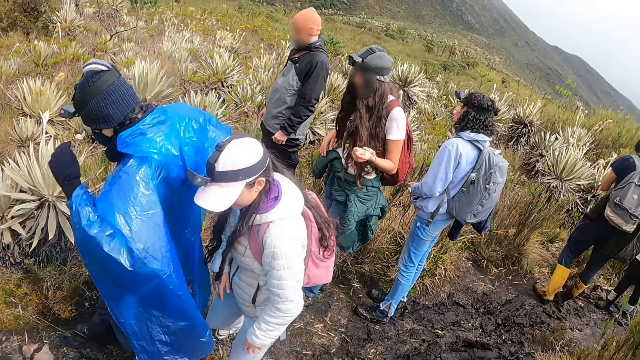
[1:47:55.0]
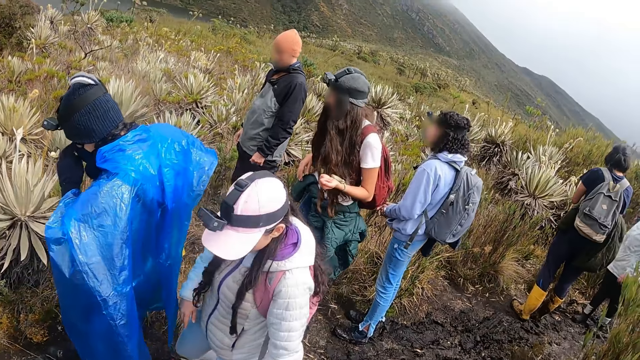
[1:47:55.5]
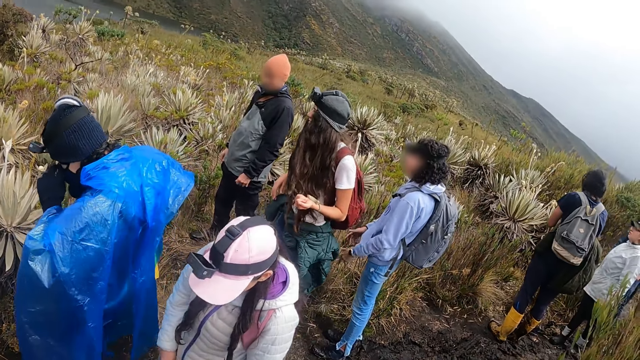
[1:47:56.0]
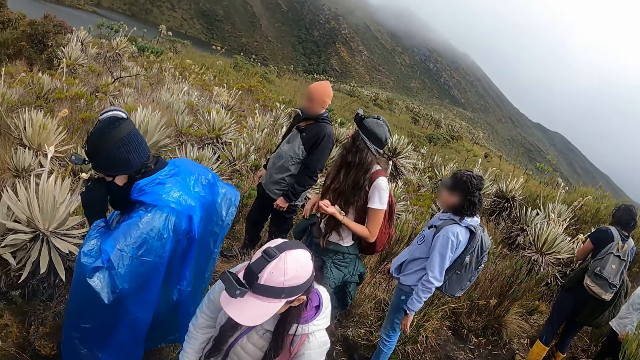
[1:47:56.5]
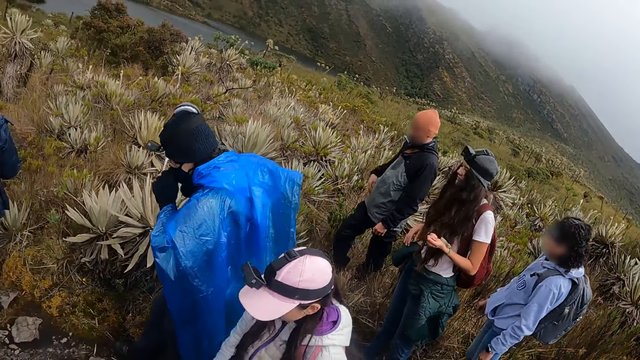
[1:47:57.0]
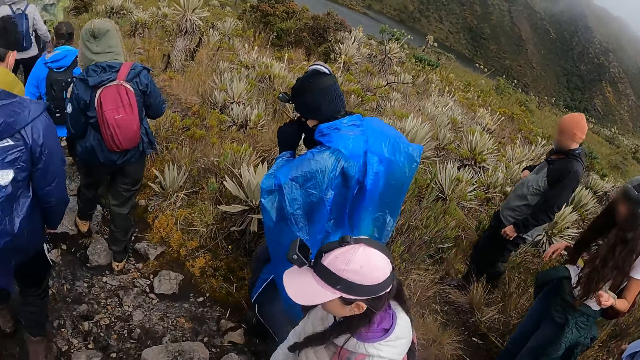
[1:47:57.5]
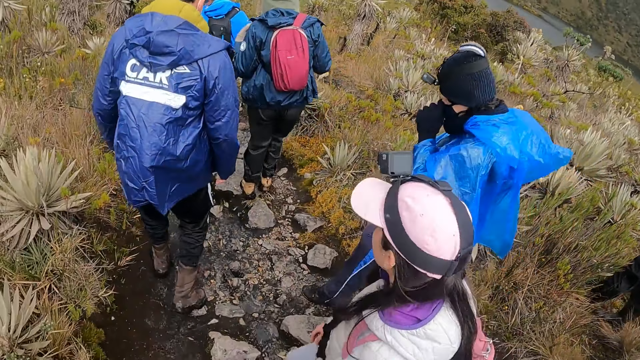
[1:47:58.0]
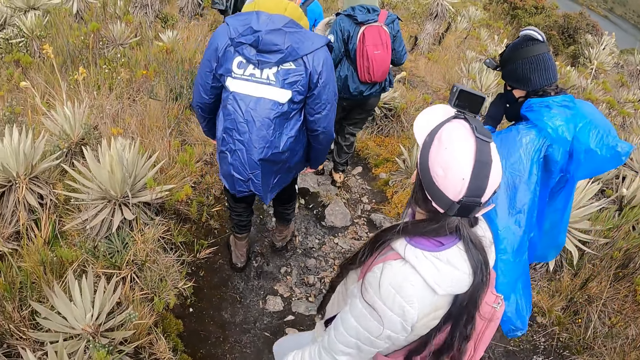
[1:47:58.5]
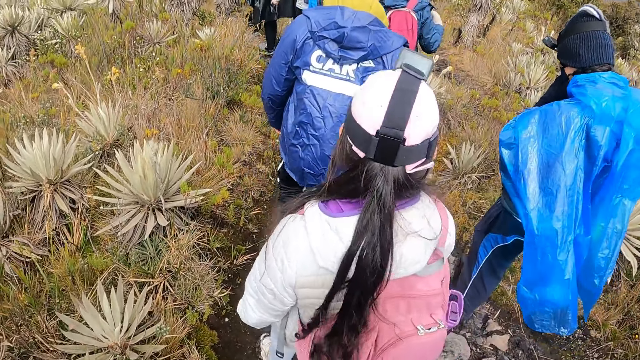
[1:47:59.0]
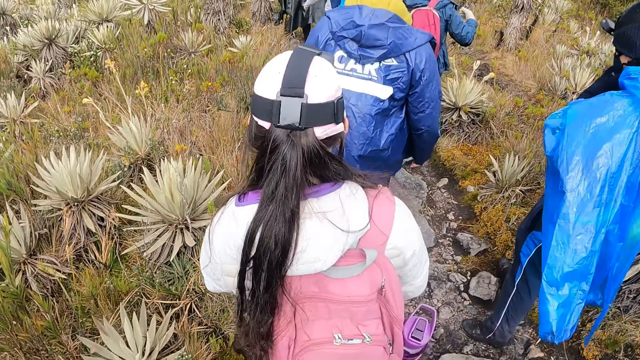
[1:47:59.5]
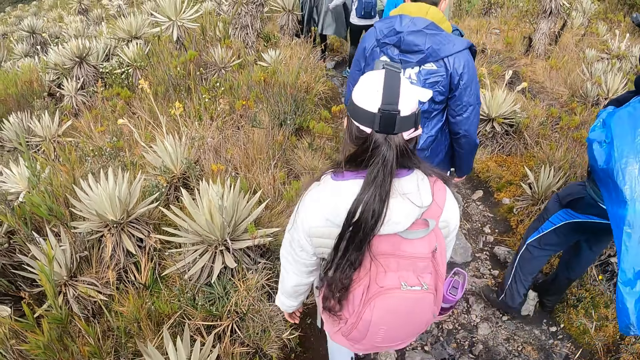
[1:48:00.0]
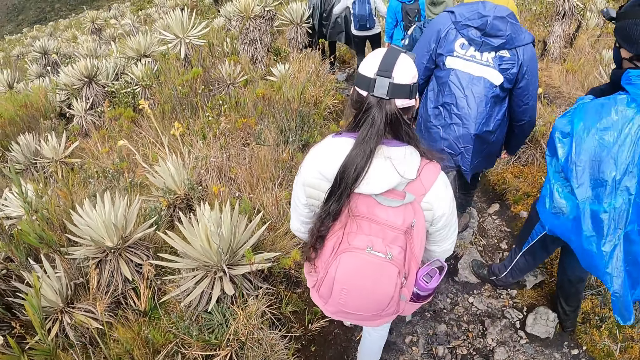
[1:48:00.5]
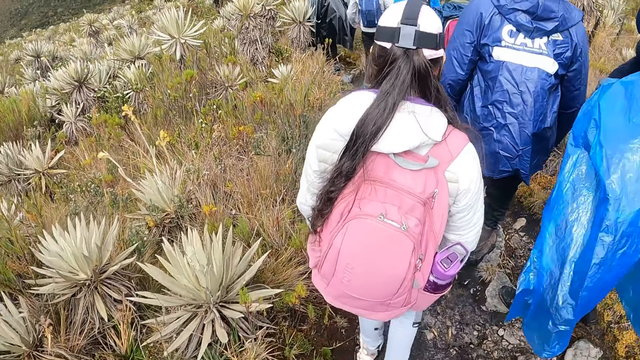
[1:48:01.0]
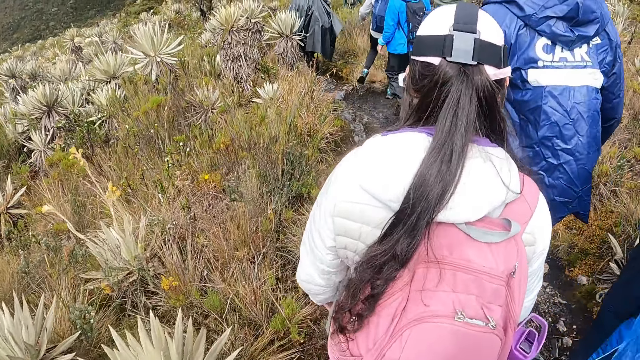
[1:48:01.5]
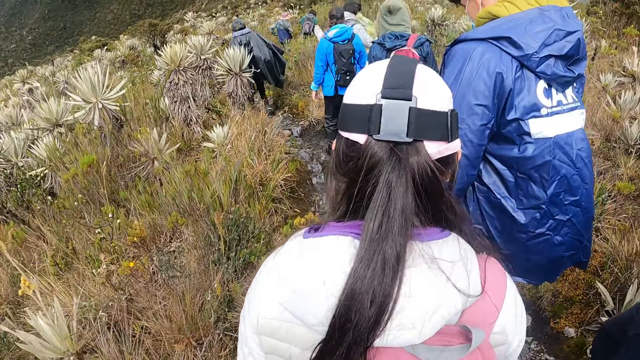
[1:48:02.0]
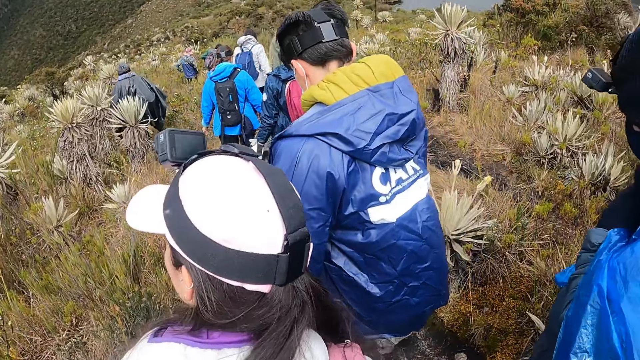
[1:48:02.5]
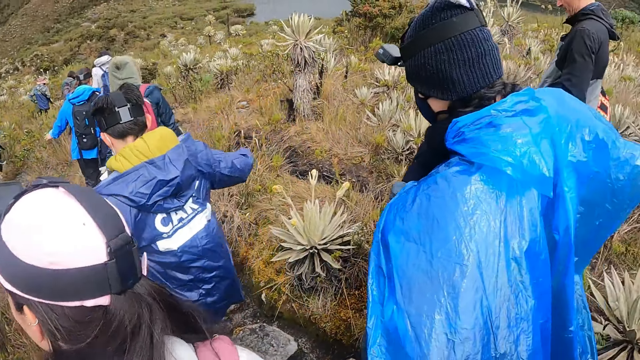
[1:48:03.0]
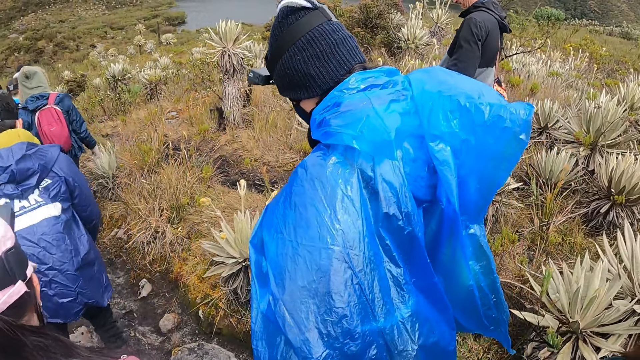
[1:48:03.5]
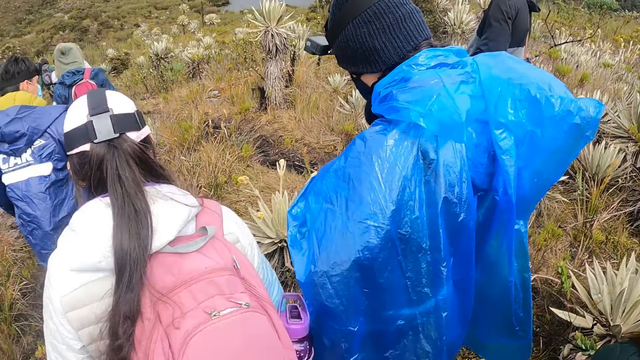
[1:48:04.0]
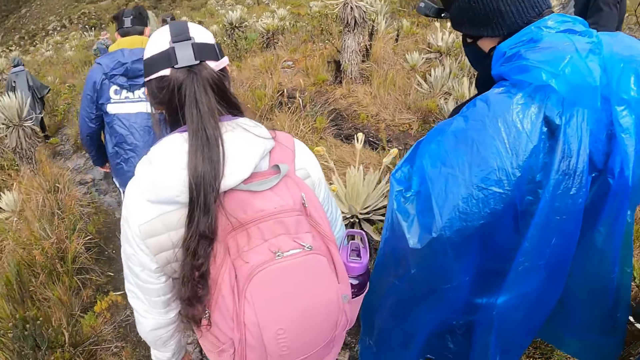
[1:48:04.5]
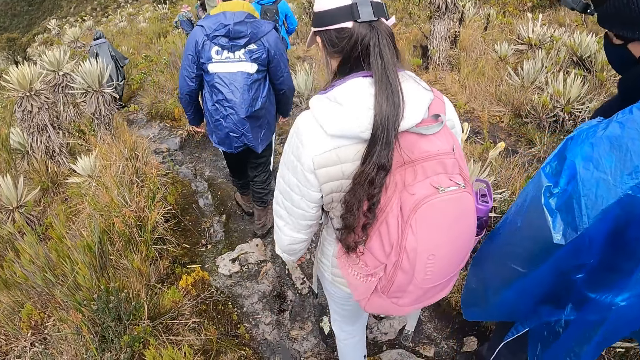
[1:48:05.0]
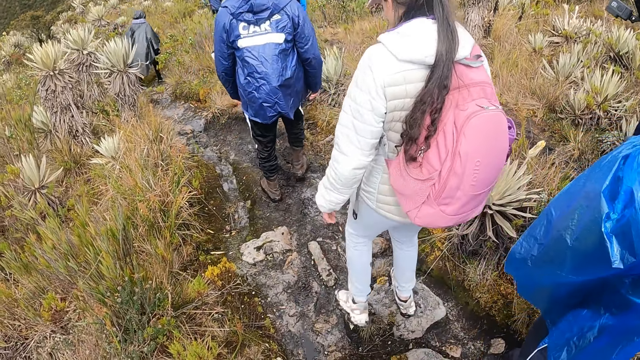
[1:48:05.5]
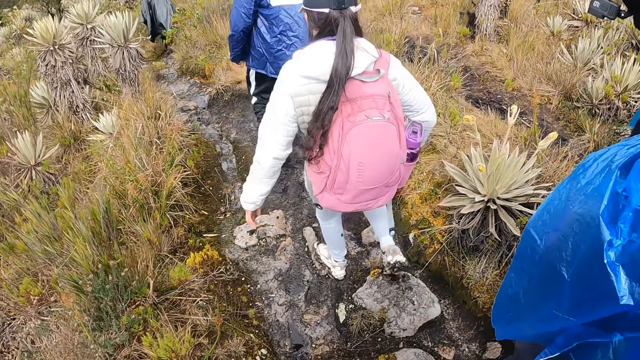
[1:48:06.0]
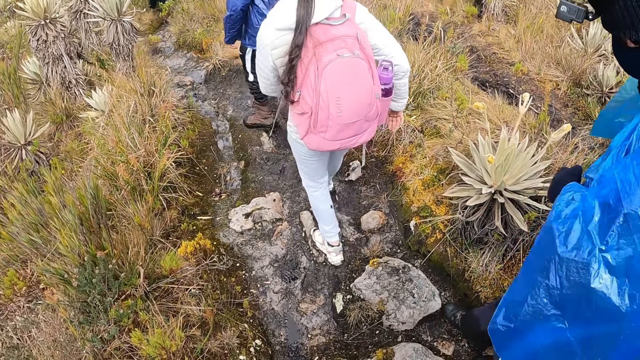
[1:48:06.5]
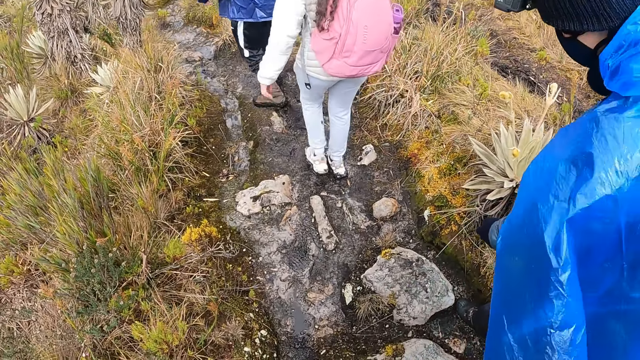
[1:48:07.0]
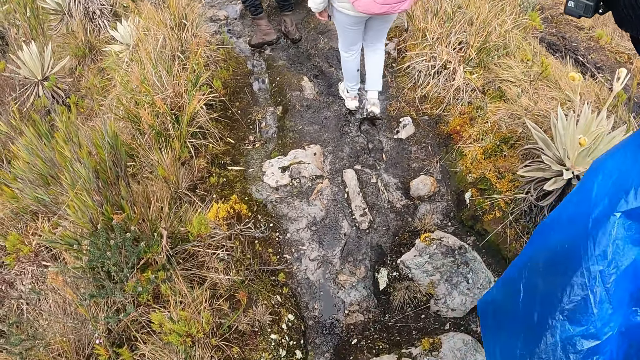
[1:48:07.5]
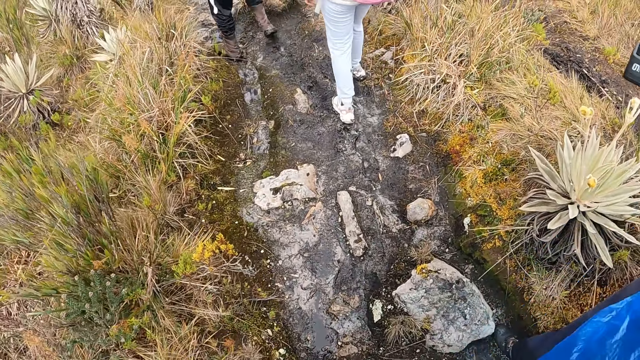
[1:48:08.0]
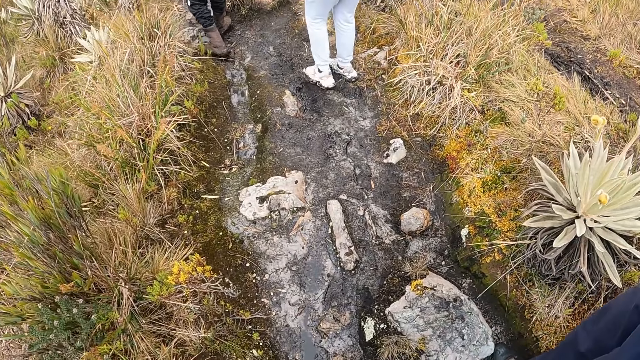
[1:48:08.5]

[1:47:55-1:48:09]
The camera wearer walks along the garden. The group of people walks along a pathway of a forest. The camera wearer walks along the pathway of the forest.

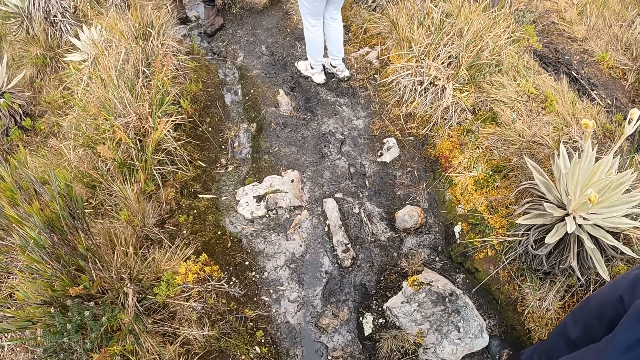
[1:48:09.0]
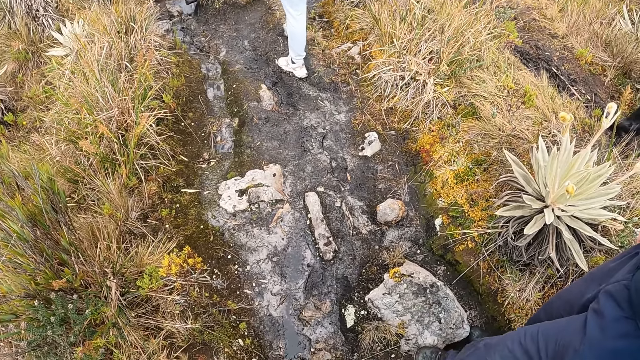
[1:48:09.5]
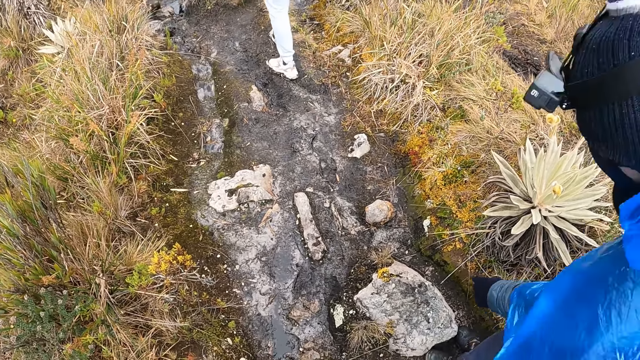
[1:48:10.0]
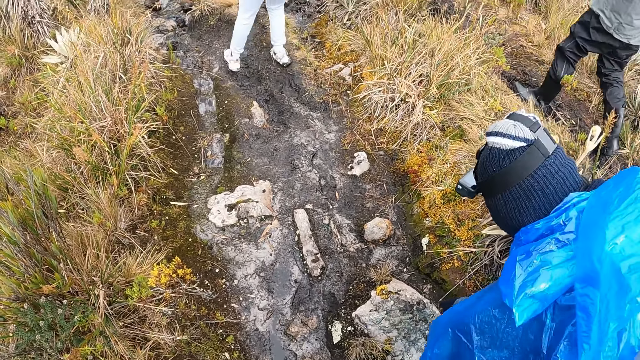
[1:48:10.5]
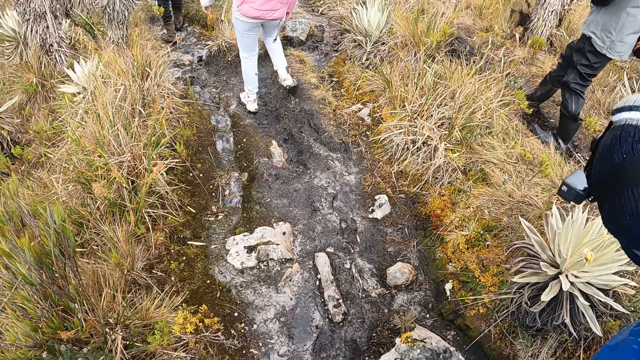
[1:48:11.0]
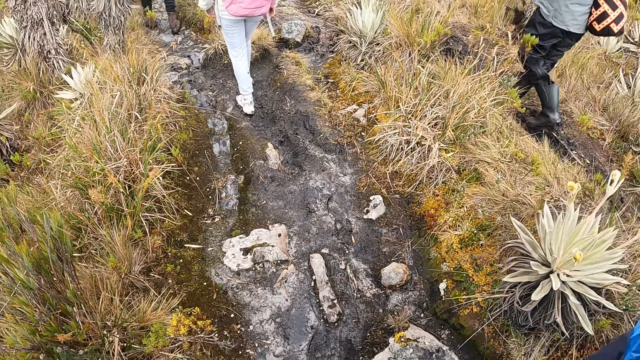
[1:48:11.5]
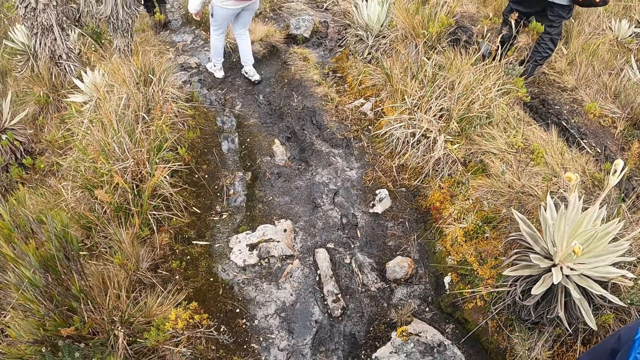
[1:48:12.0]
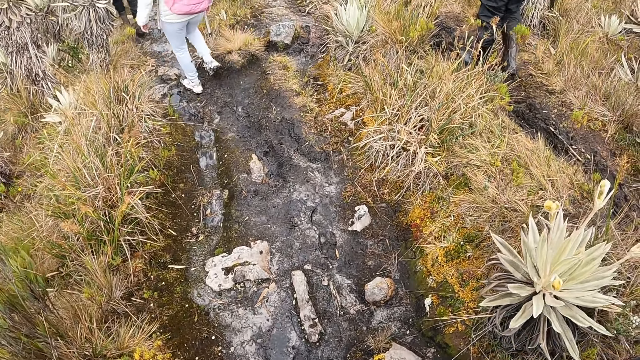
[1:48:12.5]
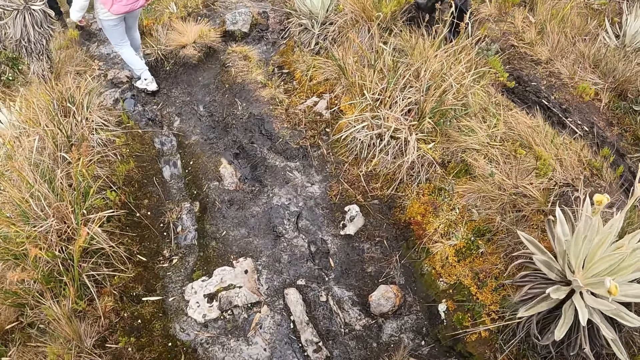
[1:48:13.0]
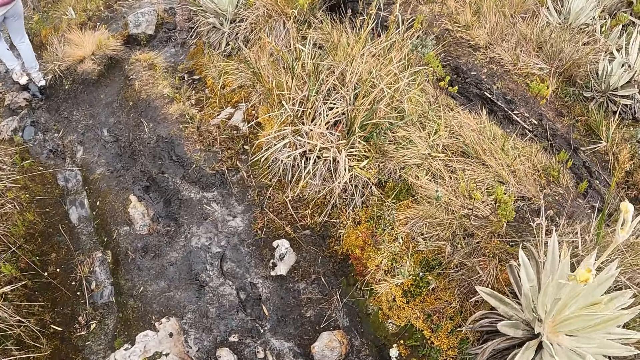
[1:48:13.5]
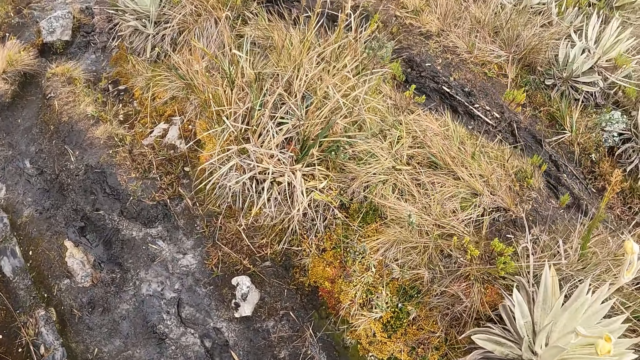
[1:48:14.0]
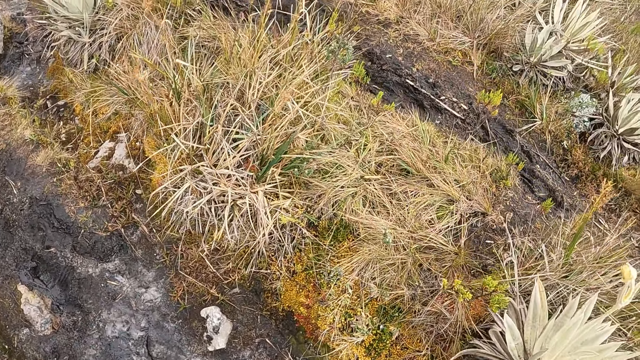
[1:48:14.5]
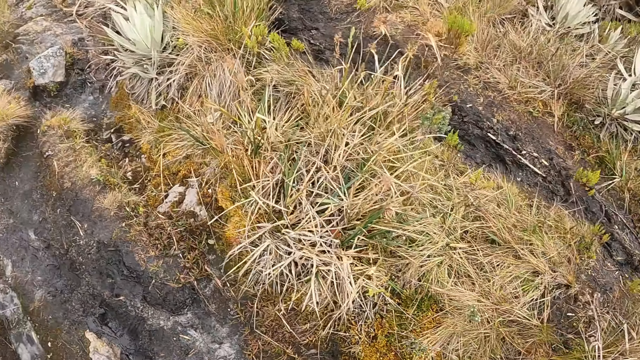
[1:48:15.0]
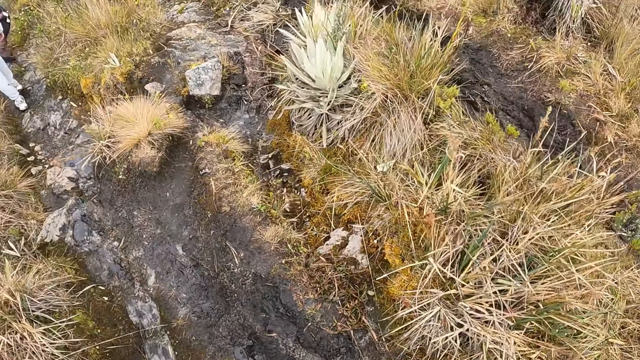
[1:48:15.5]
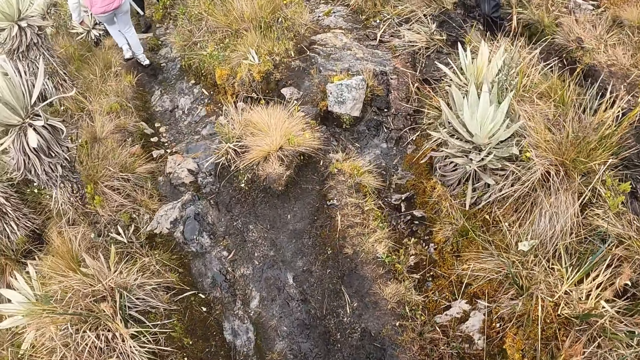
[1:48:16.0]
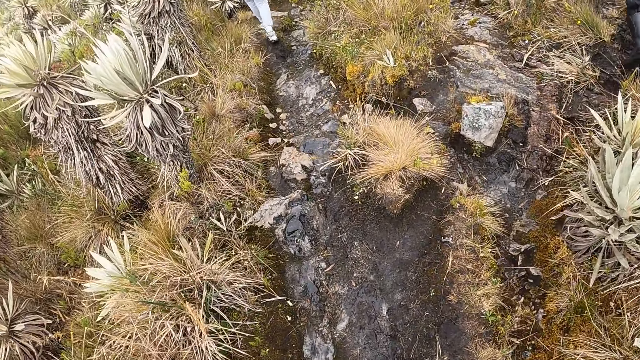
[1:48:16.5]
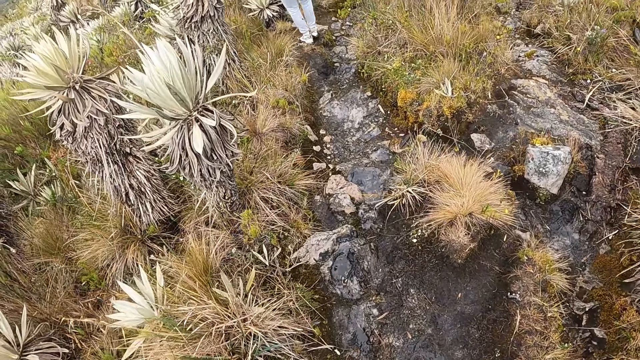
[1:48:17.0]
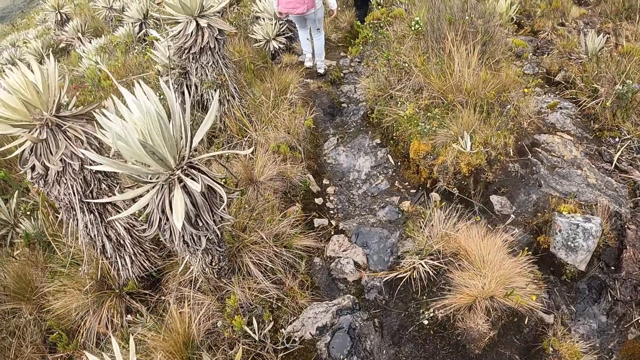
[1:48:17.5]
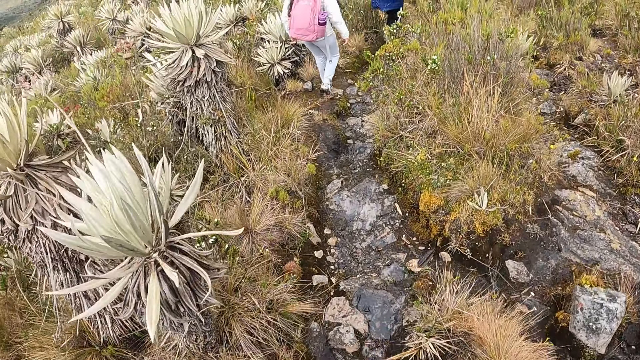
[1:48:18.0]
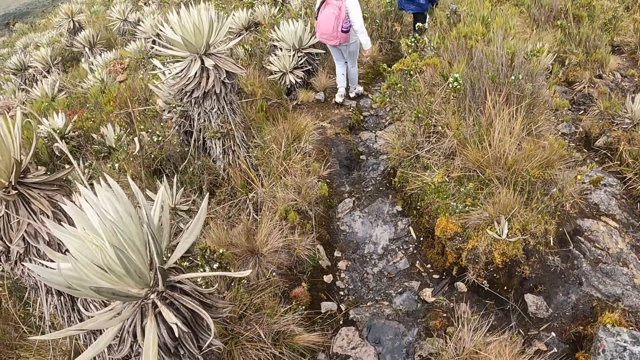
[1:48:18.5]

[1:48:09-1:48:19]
A man touches the ground with his left hand. The camera wearer walks around.
